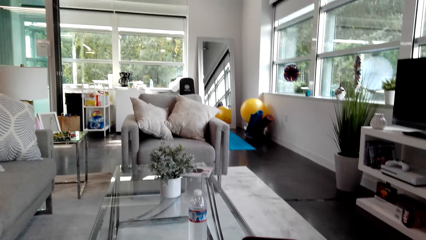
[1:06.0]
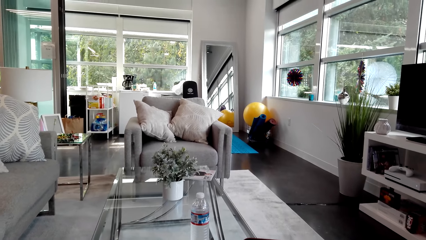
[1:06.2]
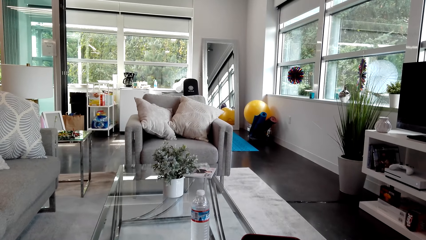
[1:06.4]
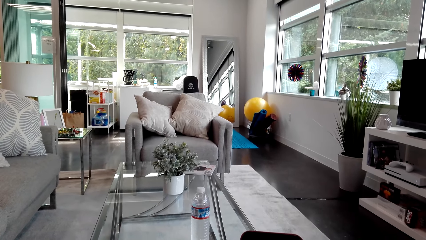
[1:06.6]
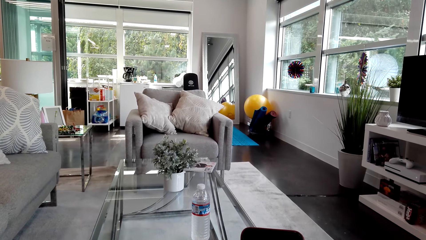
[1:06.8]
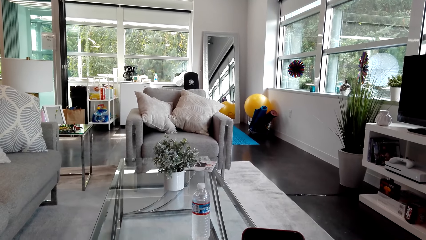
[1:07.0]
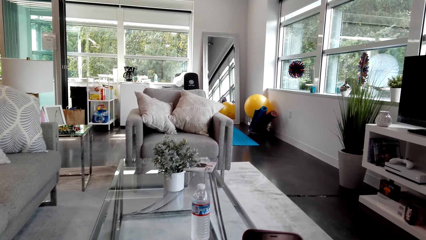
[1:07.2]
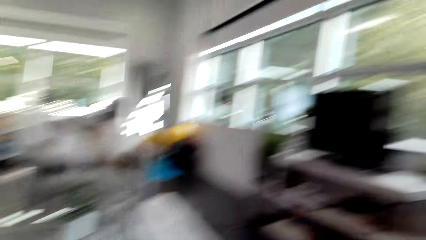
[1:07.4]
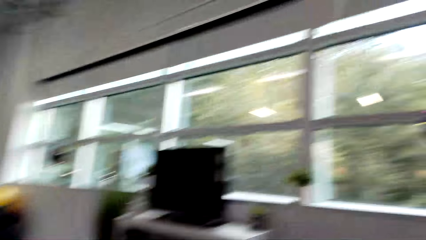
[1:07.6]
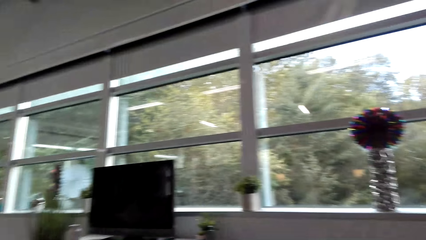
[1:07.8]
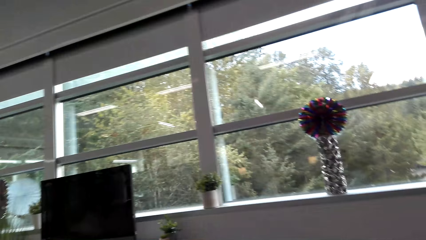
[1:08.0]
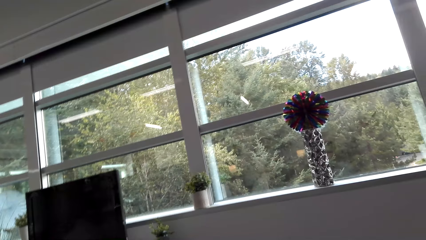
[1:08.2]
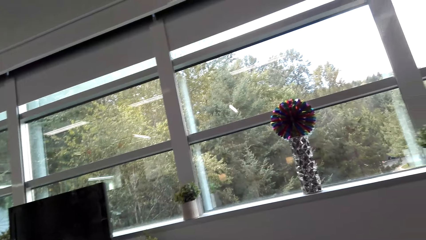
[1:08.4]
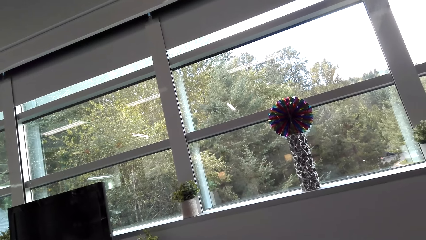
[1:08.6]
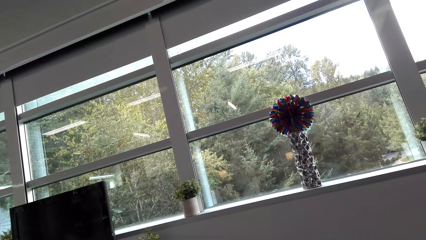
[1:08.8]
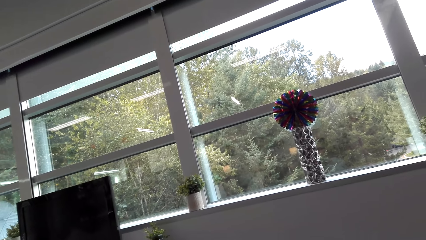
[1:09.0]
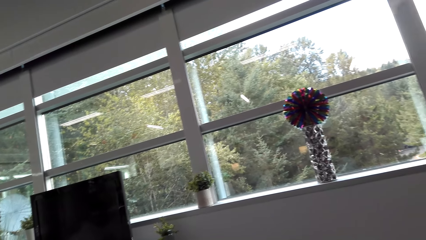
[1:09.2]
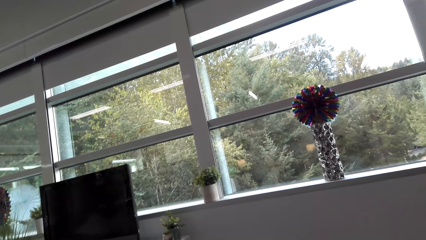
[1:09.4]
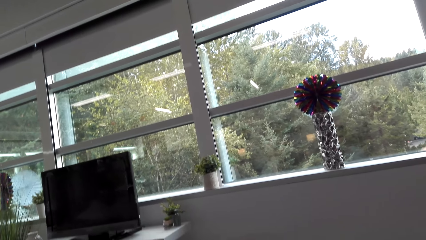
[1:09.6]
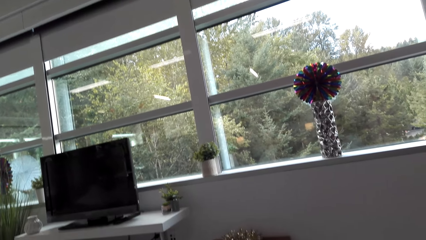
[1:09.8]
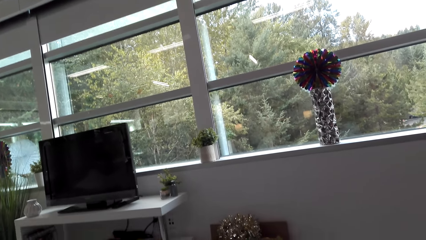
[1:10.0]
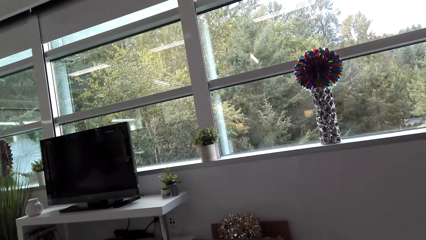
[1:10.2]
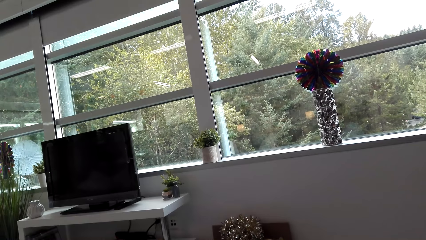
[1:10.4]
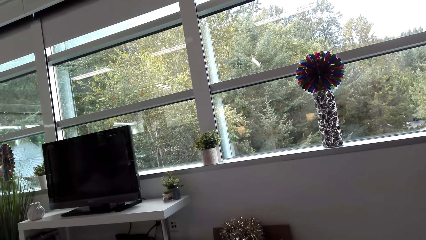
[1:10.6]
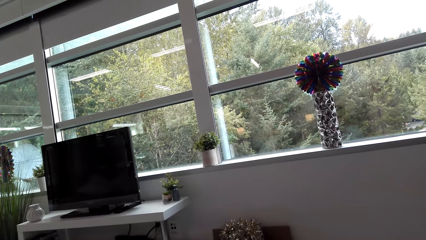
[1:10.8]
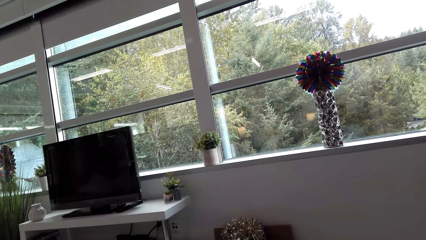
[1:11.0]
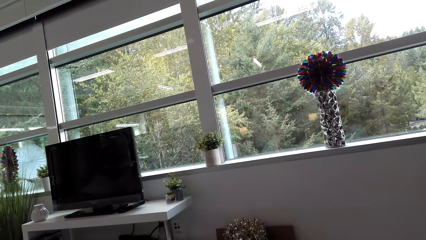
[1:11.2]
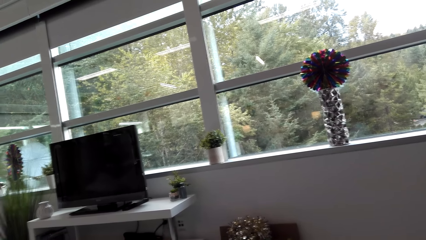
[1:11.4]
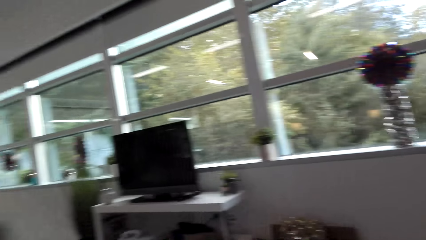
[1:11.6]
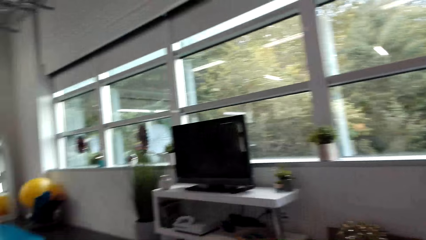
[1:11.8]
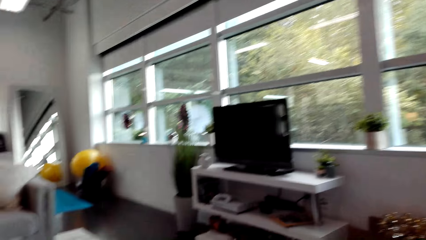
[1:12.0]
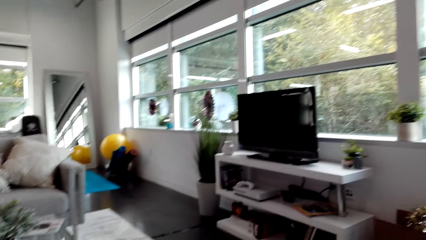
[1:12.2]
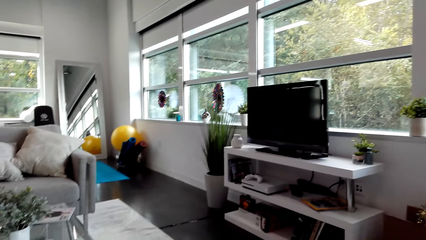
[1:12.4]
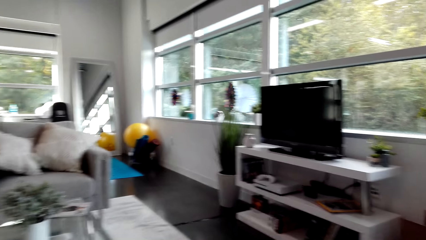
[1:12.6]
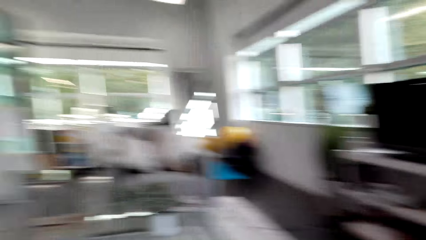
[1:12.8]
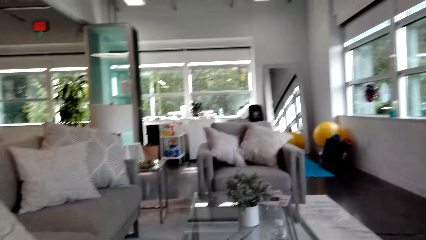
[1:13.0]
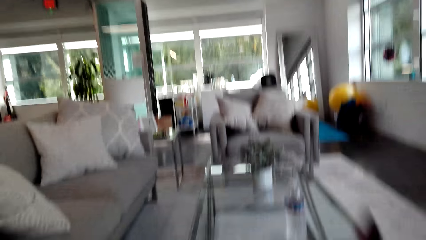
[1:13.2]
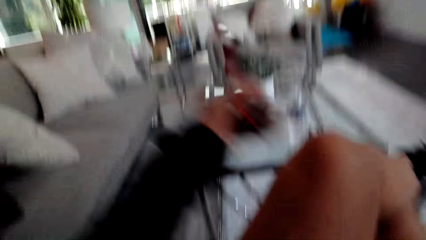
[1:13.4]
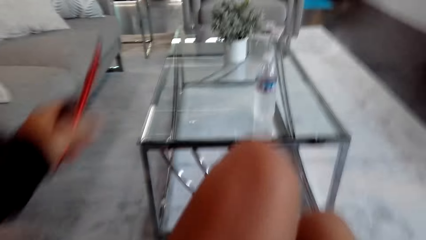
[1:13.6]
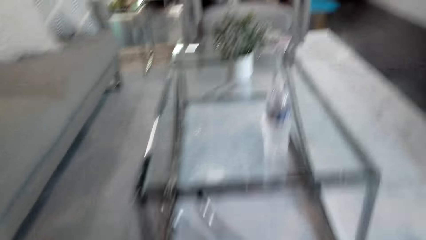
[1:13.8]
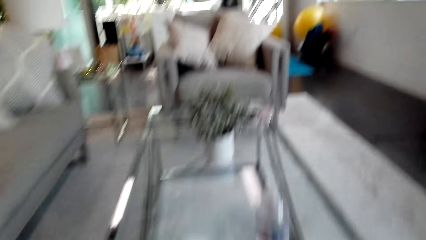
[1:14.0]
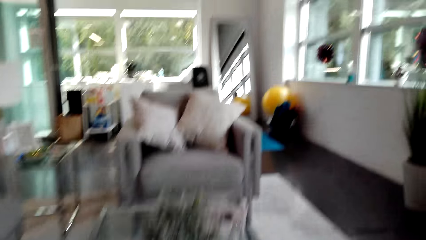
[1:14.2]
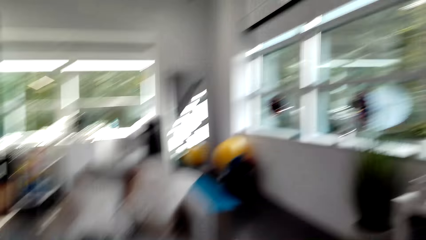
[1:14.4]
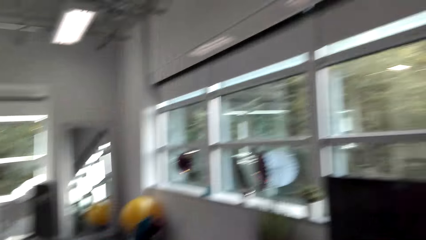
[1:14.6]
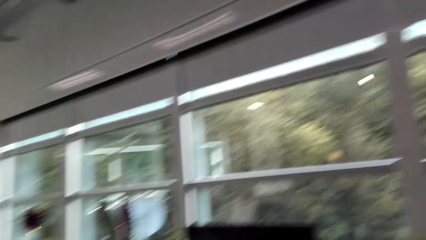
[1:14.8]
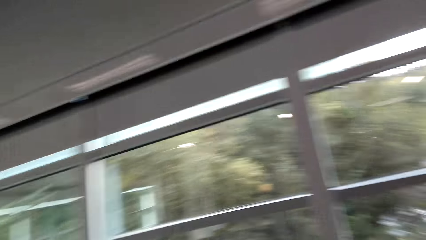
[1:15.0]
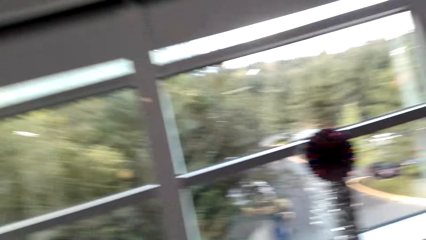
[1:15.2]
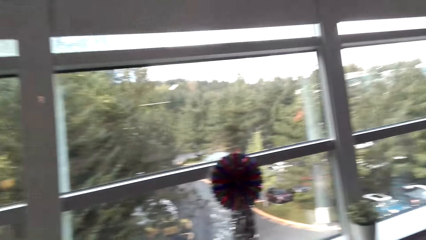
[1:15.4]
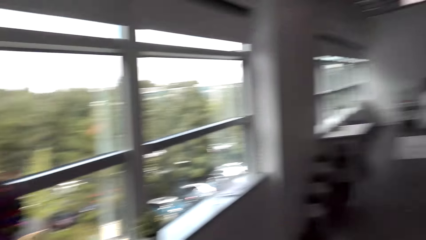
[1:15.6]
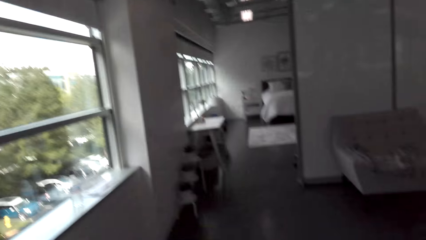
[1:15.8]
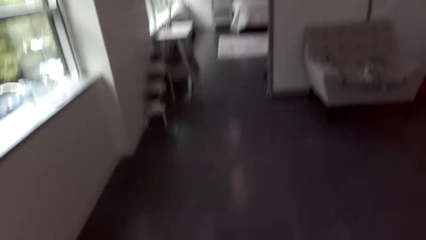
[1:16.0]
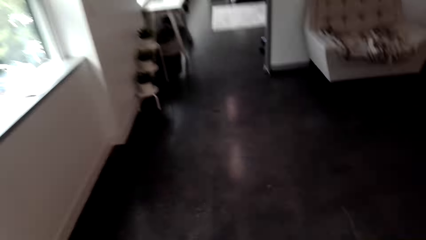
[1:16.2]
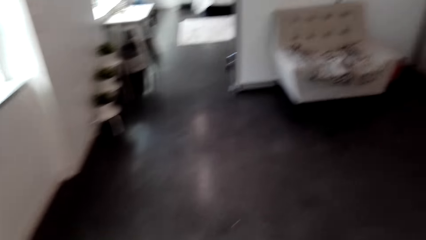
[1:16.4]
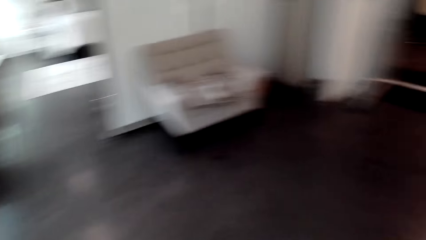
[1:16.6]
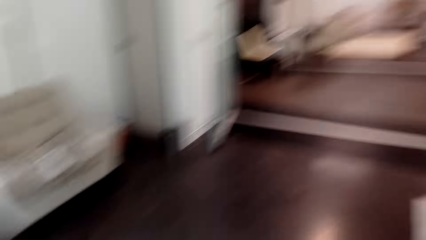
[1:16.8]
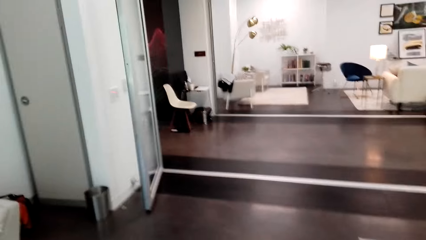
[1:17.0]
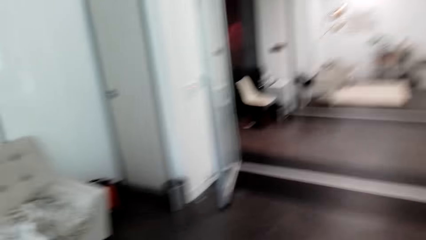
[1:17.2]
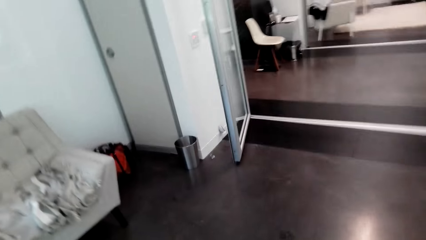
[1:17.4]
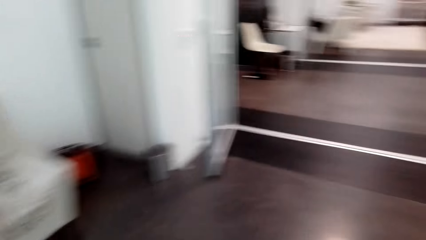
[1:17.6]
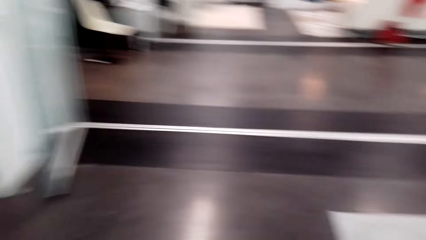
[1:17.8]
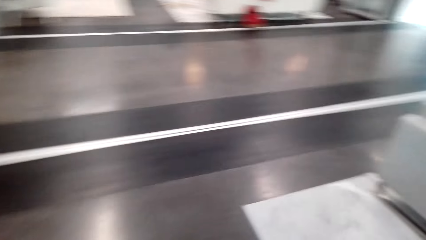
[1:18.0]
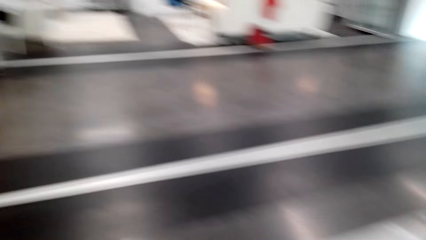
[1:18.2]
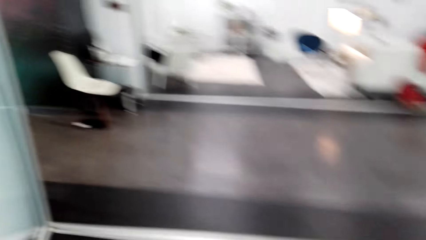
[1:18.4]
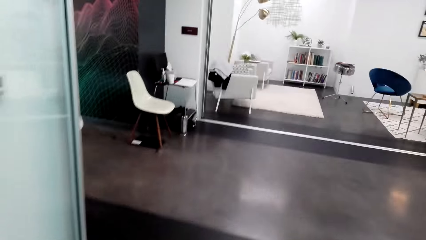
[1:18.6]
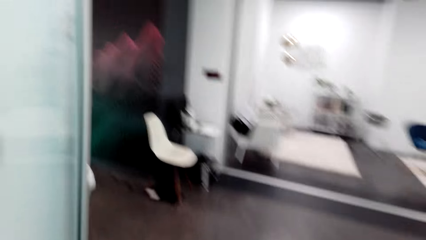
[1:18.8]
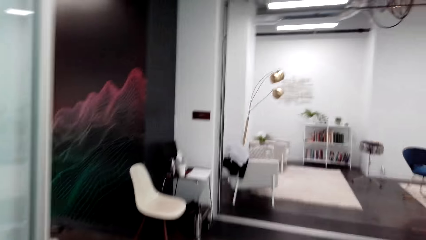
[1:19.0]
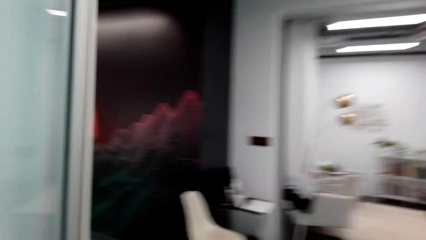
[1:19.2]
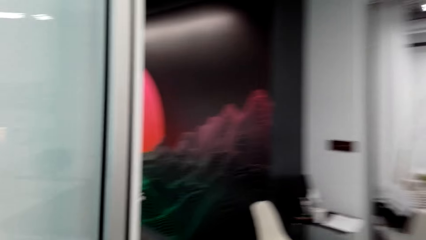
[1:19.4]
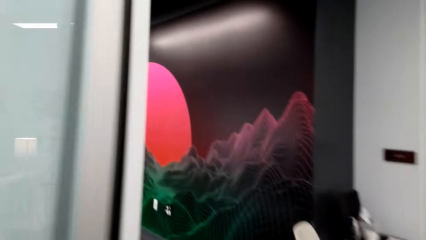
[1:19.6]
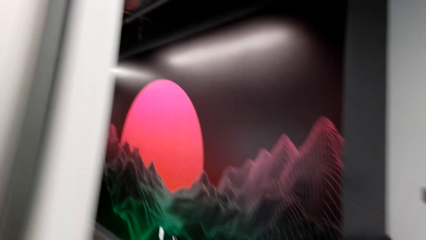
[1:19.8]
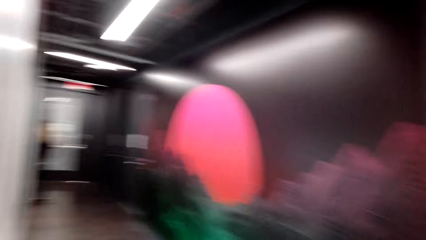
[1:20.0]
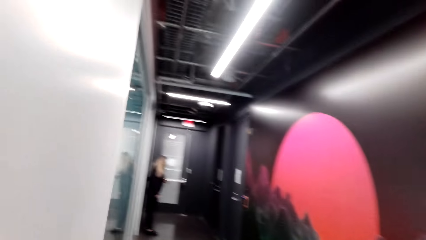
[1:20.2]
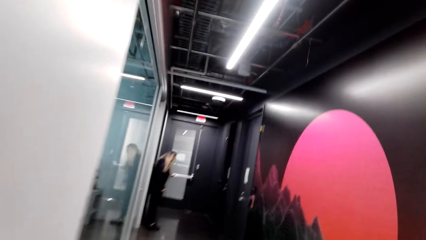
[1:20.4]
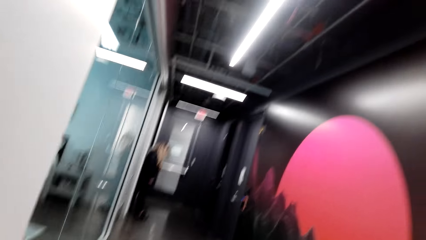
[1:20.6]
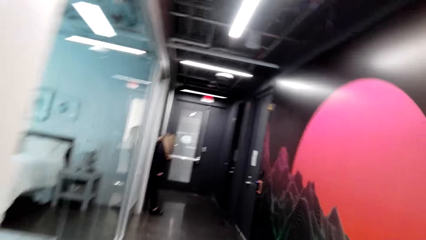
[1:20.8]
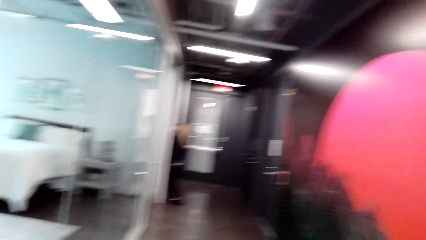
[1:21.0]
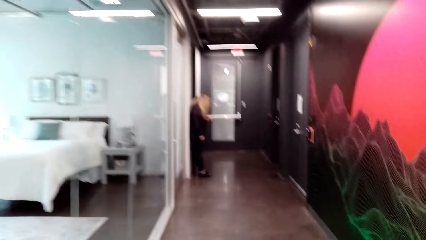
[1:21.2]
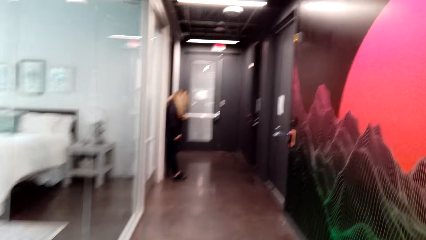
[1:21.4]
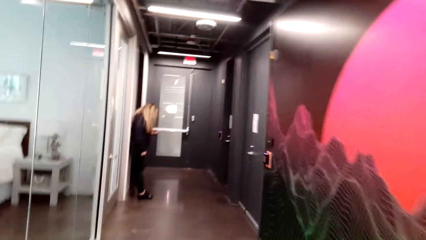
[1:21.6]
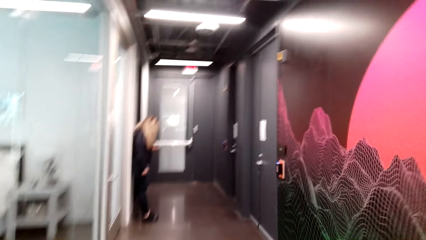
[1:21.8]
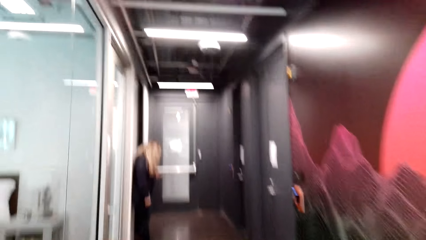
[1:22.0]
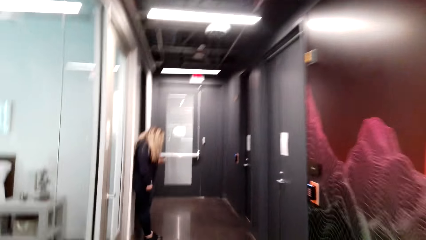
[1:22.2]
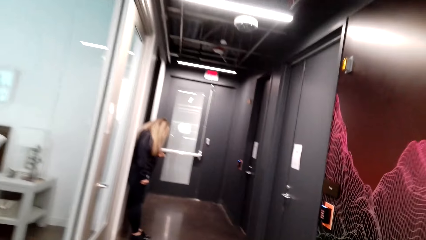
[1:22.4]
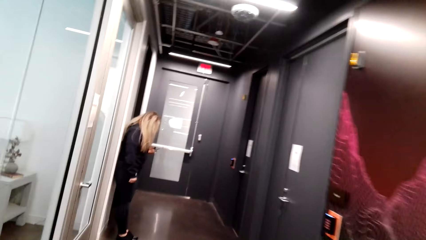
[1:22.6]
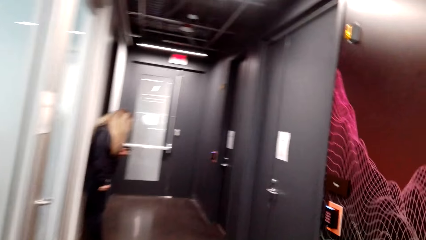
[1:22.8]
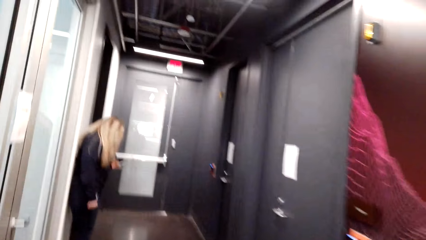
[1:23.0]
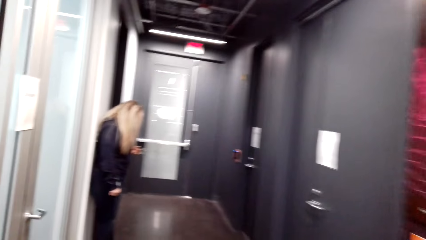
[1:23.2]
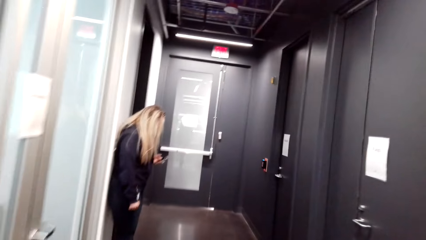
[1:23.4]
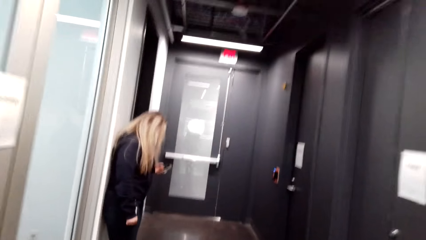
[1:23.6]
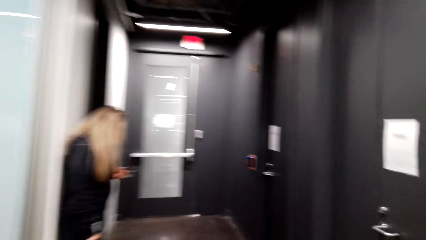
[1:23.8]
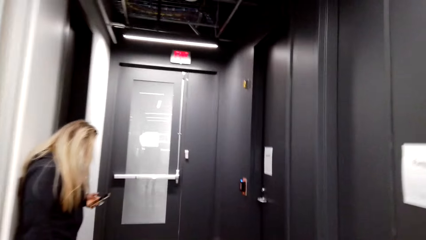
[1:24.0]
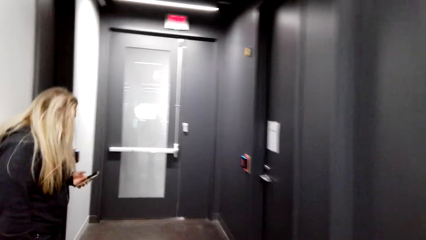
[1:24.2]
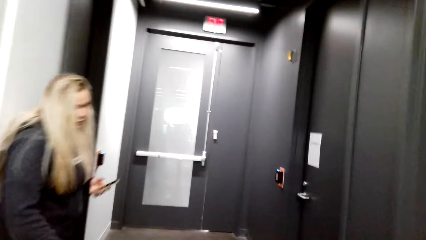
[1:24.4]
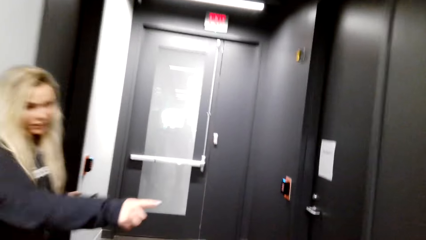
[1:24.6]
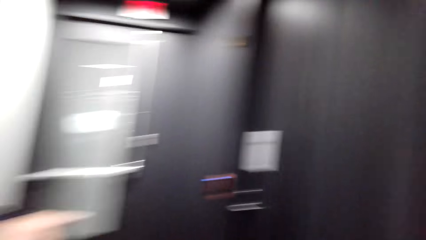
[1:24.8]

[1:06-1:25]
The camera wearer looks around. They move a leg and move around. A lady operates a phone.
